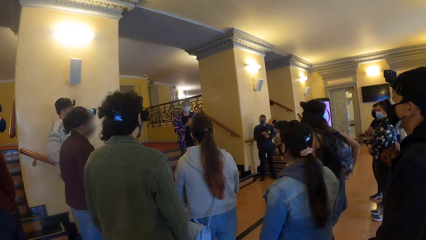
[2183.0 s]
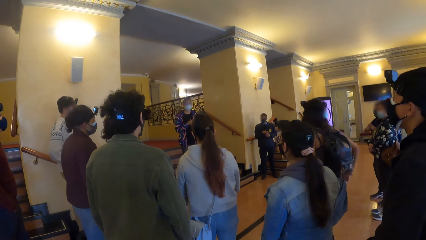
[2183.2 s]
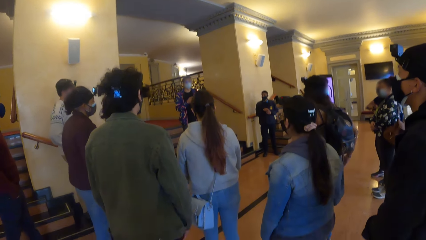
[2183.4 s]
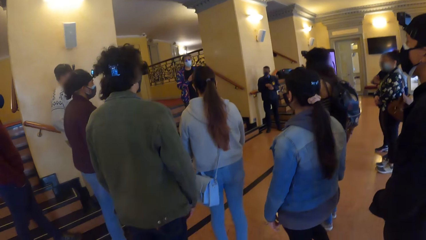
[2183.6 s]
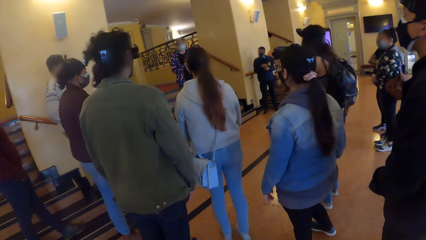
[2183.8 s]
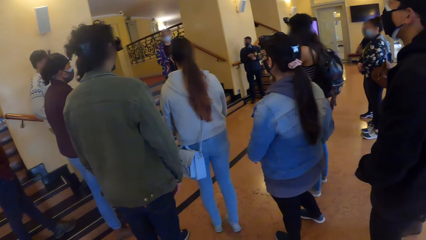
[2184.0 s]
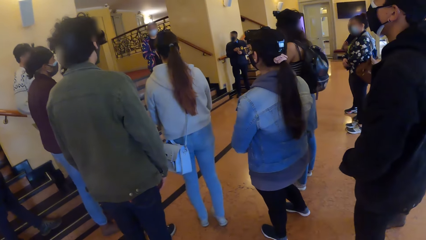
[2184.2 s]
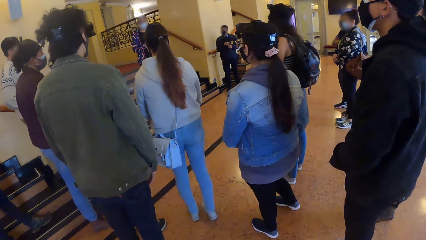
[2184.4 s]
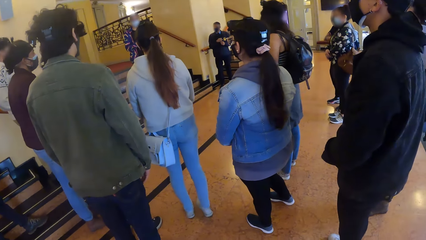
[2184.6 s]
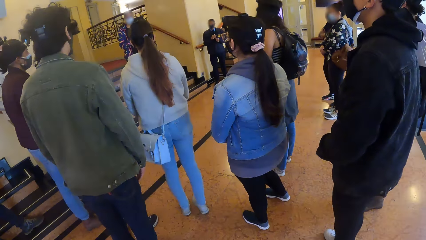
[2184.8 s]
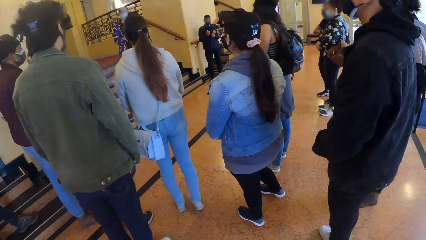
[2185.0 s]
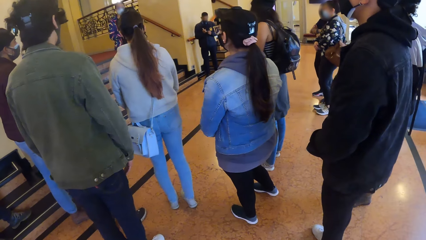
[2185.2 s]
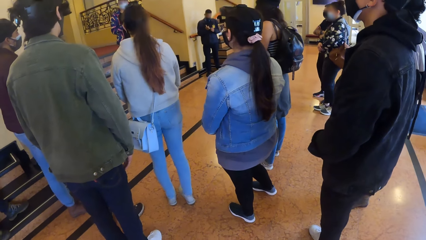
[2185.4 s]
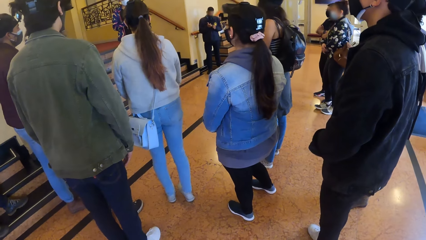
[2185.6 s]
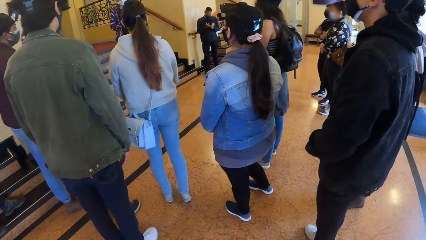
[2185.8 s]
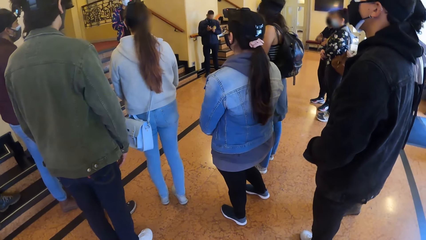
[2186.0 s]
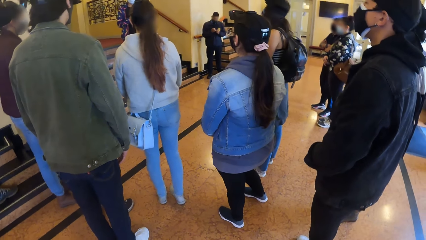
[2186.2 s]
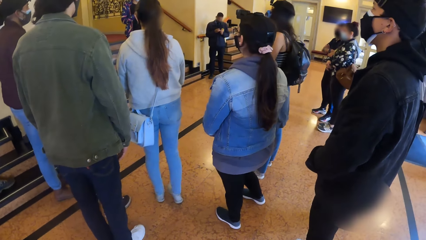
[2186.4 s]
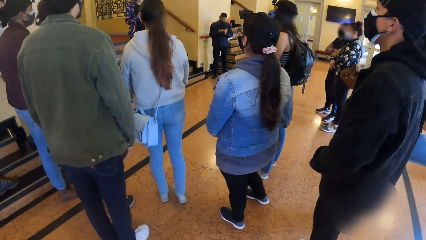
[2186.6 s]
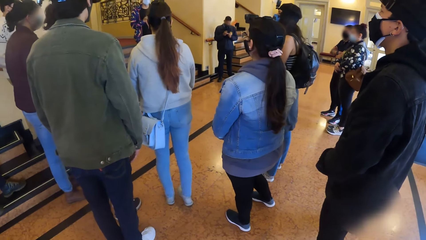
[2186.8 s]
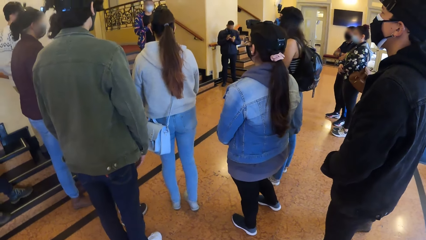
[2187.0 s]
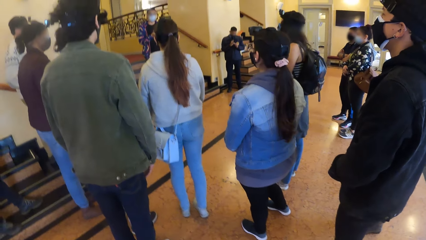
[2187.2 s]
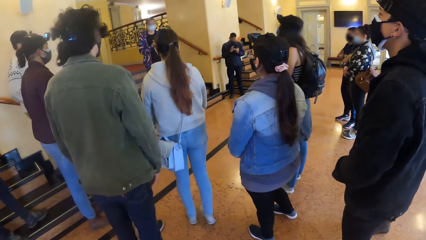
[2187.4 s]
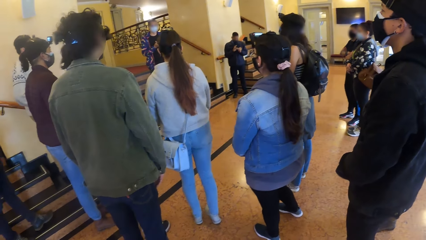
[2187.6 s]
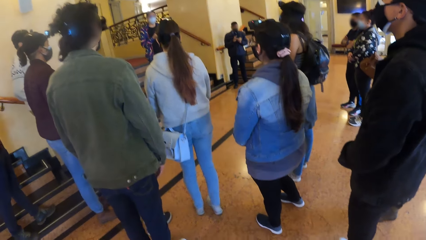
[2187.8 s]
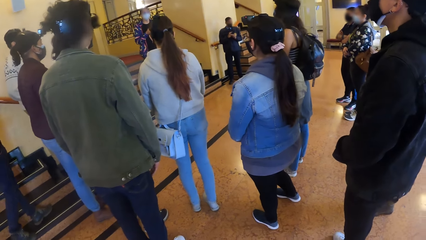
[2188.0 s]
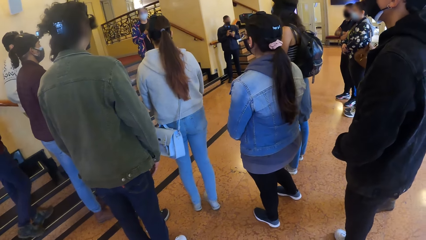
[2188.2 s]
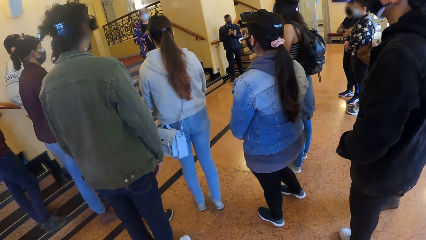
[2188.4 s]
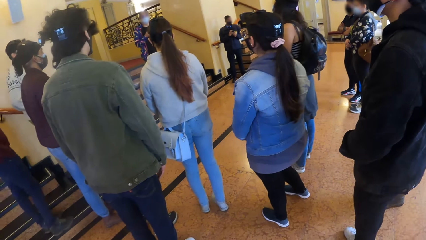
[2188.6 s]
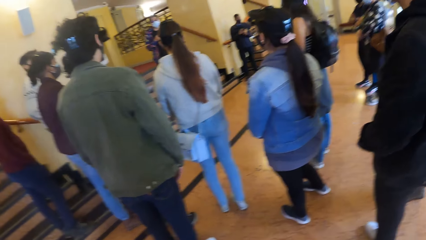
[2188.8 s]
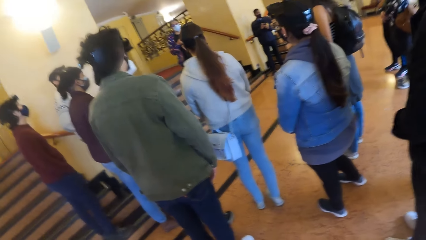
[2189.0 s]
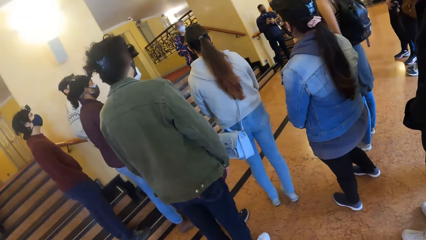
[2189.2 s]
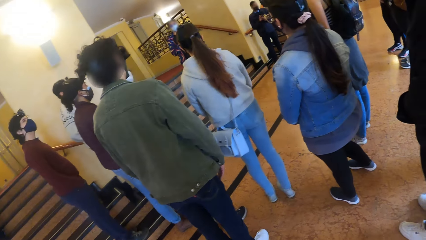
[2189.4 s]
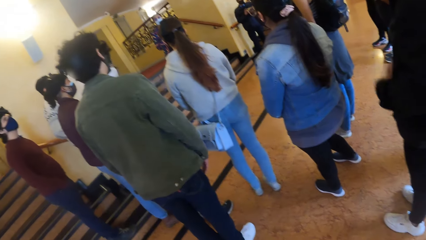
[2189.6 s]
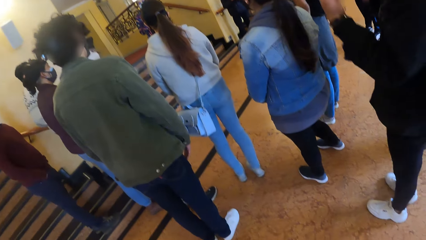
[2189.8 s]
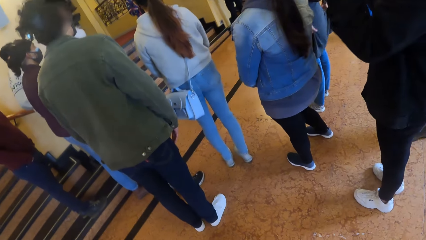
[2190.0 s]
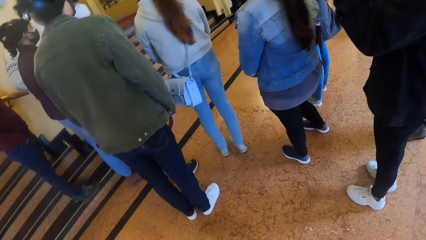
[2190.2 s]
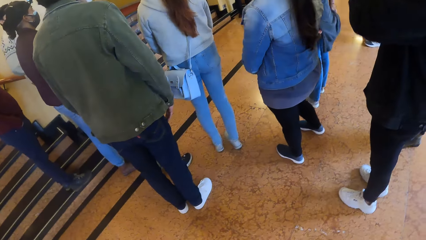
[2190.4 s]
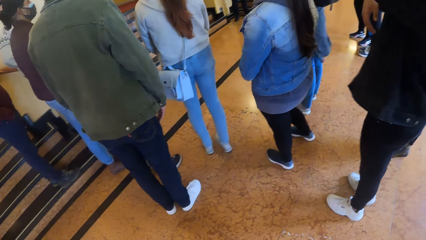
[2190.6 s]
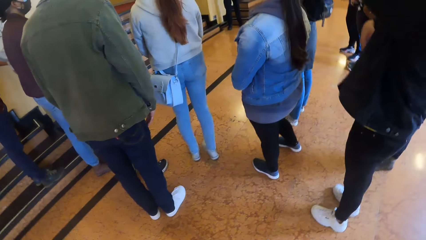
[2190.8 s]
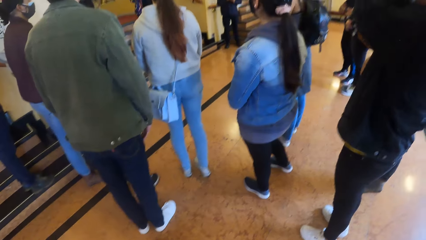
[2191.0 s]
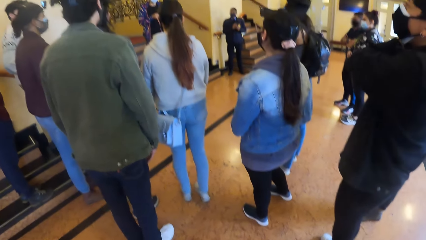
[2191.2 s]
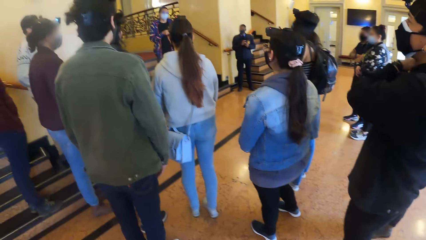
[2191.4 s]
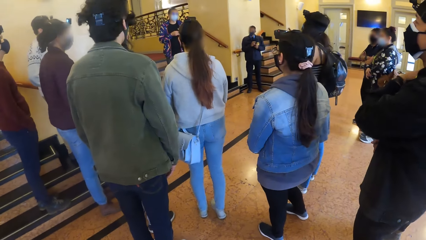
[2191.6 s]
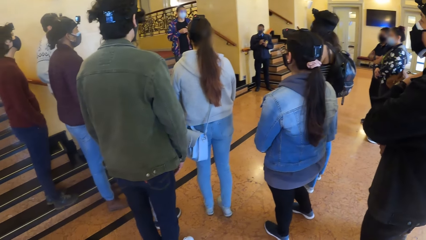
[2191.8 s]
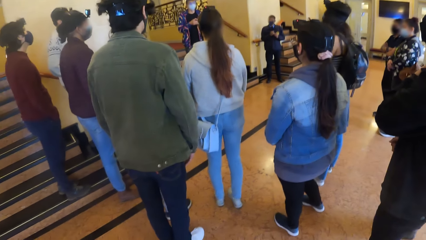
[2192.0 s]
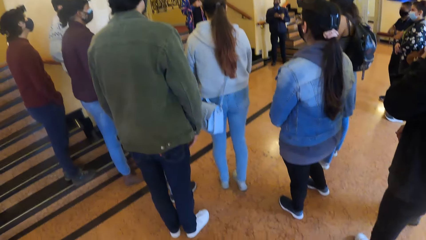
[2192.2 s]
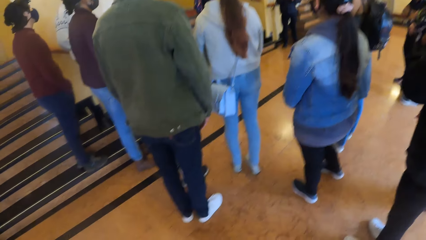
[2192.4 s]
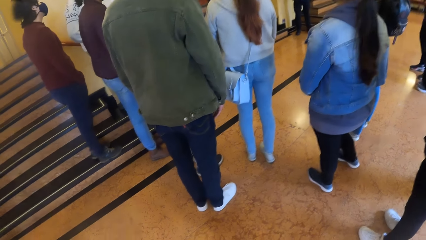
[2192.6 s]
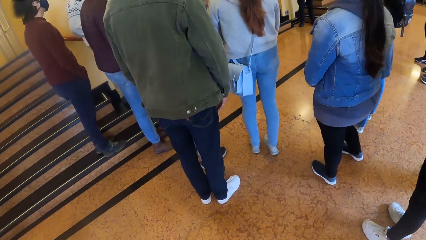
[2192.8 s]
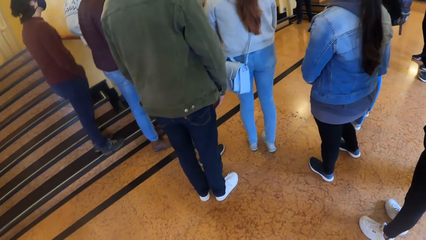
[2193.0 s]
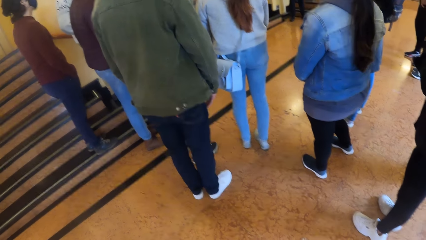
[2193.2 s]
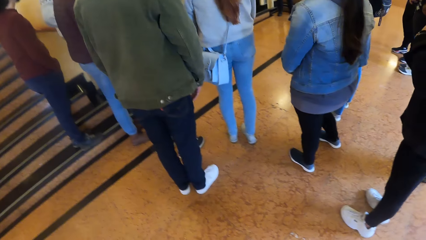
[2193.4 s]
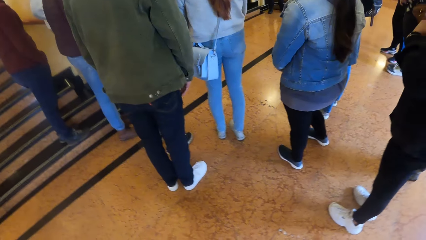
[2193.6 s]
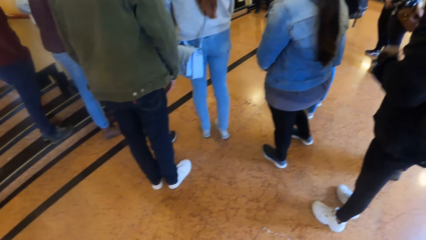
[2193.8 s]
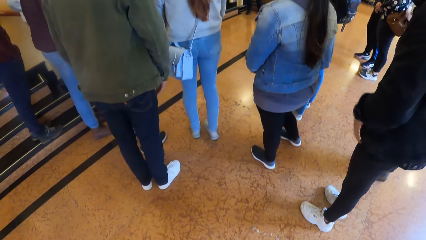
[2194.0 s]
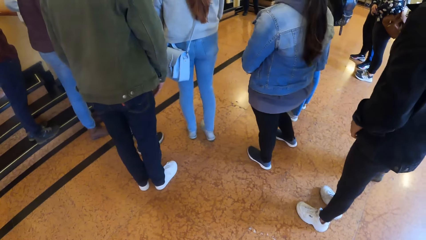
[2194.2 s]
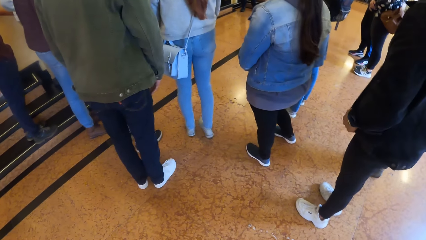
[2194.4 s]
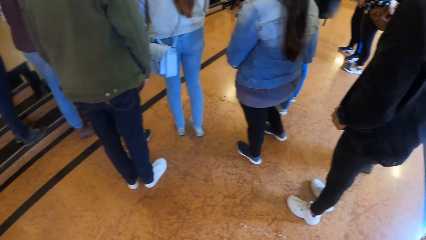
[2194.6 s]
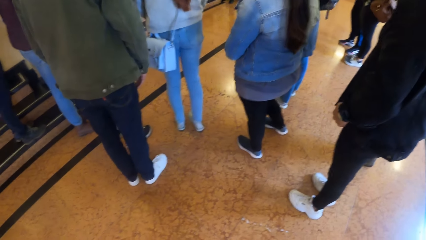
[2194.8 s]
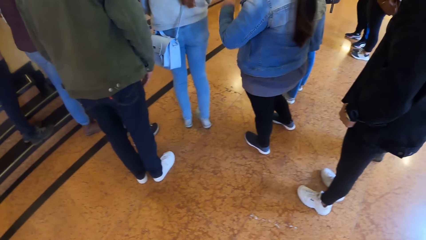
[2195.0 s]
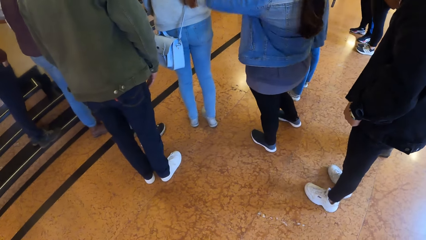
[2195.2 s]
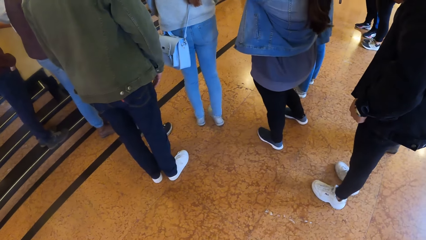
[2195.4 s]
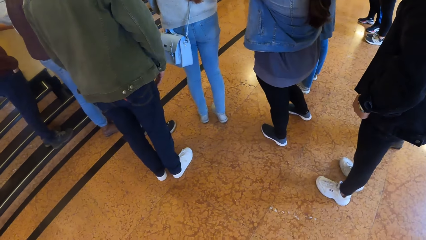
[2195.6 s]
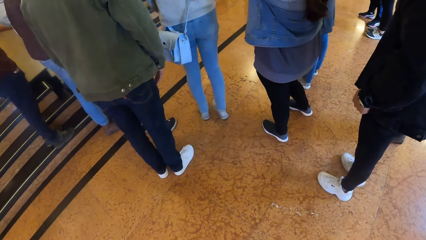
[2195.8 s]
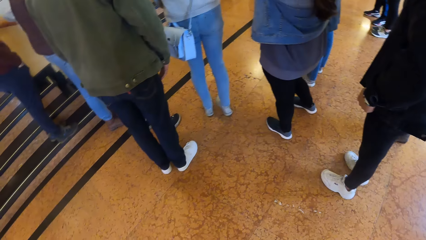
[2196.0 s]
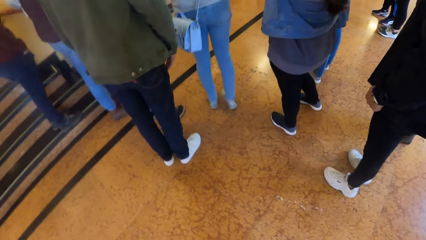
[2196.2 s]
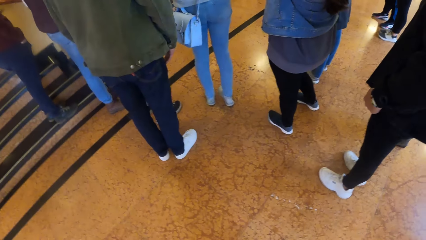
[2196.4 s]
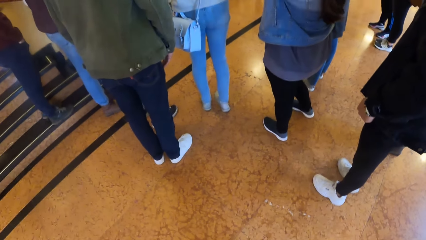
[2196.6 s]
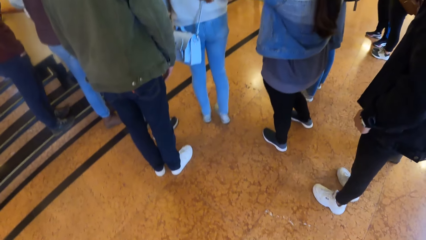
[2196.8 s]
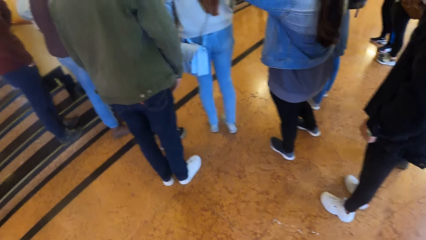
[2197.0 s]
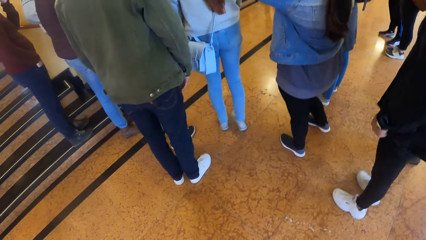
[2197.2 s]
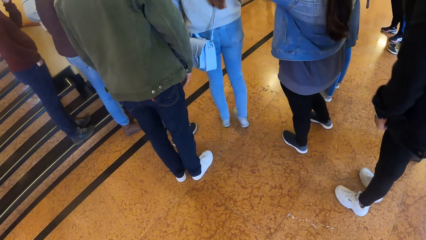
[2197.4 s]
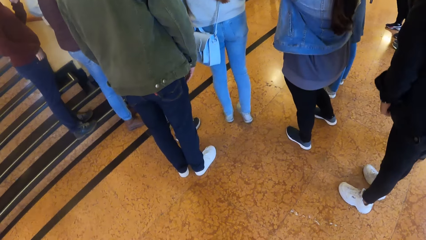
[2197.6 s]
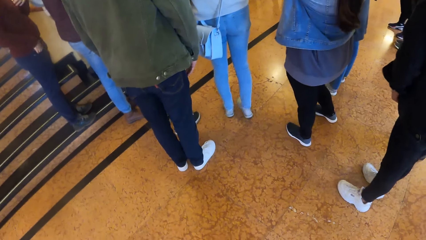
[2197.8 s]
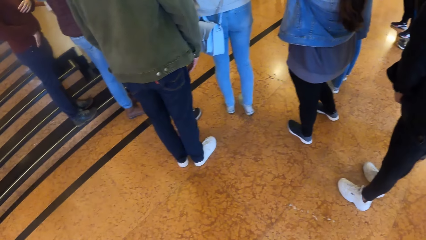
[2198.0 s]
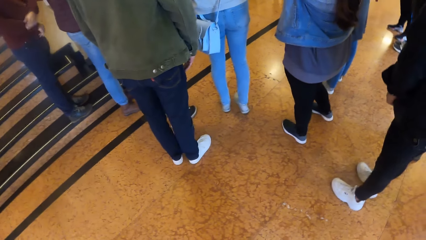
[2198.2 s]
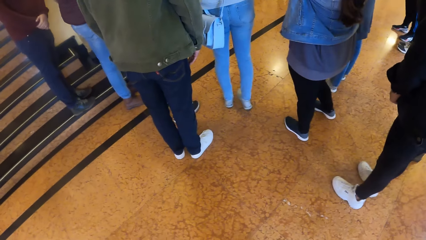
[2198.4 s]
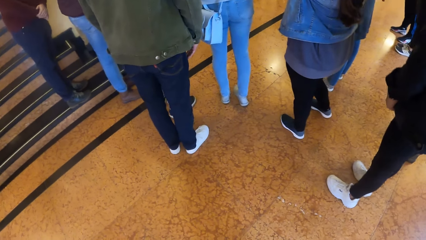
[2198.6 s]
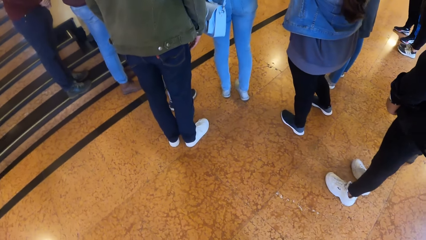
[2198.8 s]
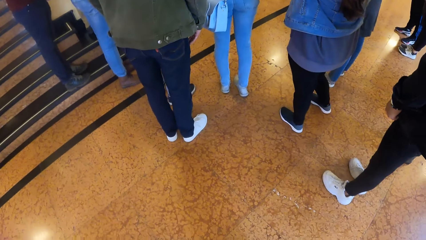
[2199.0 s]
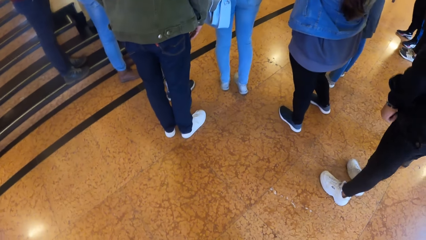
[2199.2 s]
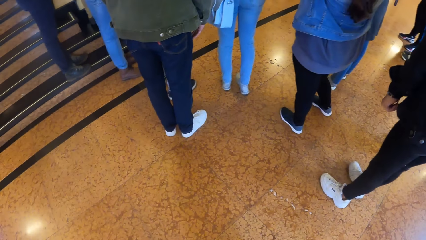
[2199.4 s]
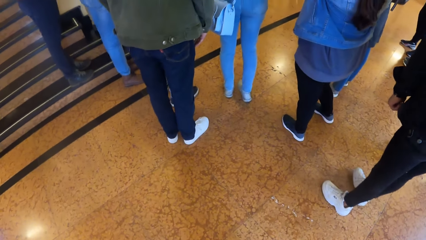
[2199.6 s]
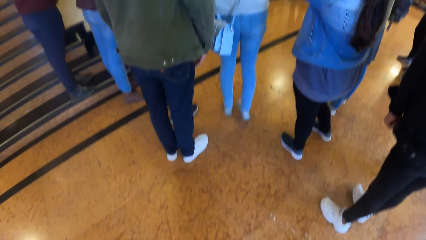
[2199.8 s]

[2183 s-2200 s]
A woman touches a camera on her head with her left hand.
